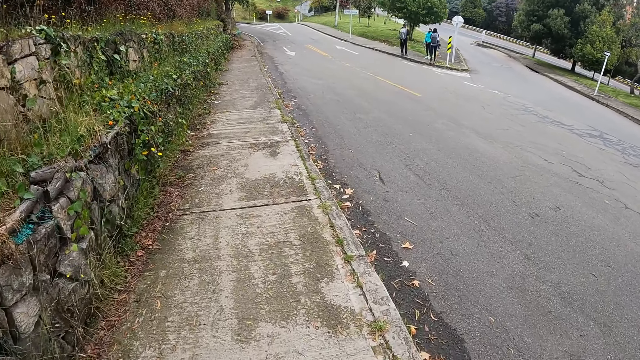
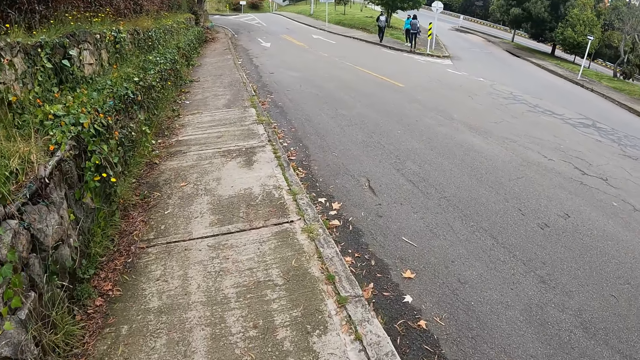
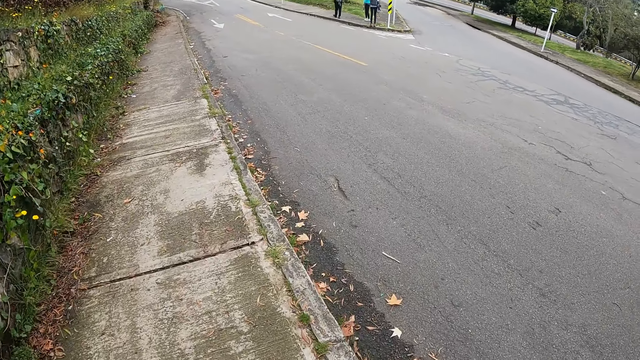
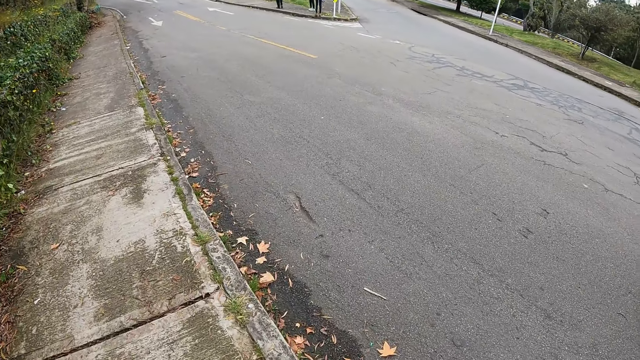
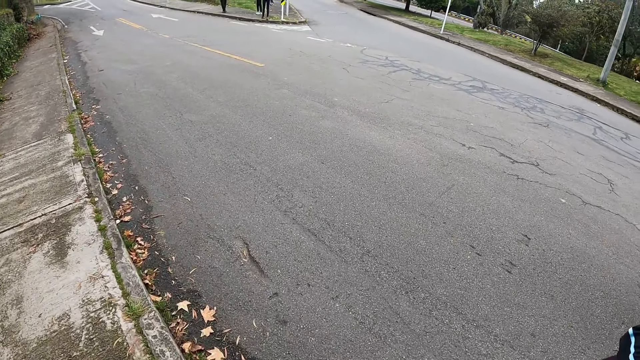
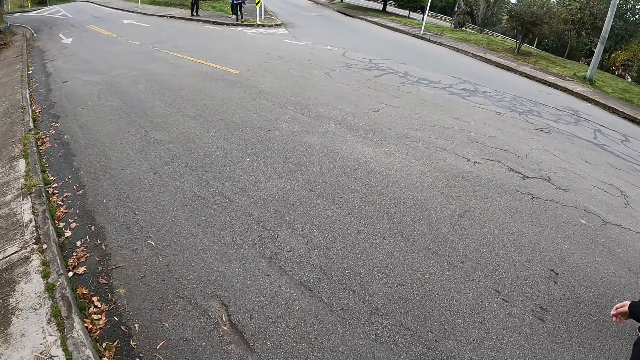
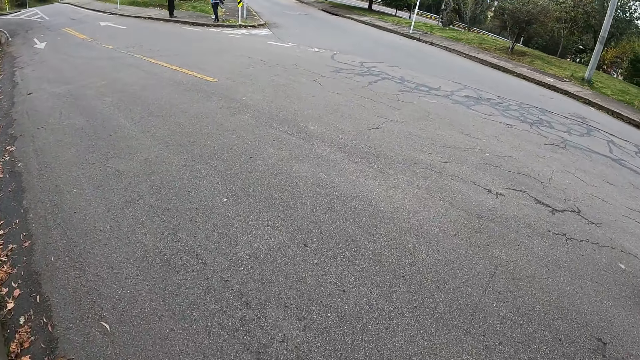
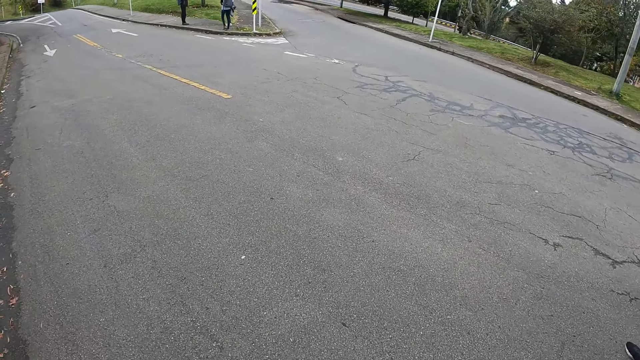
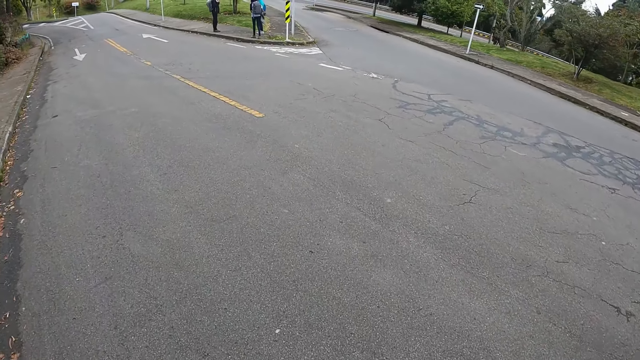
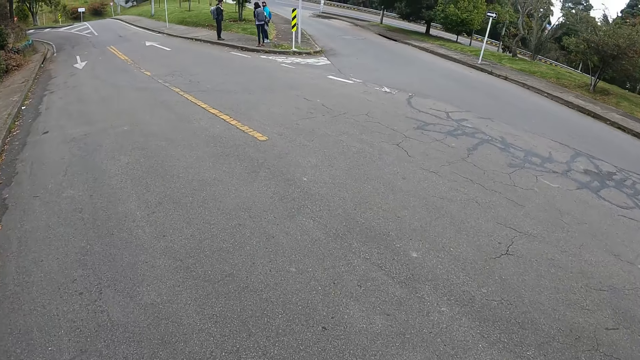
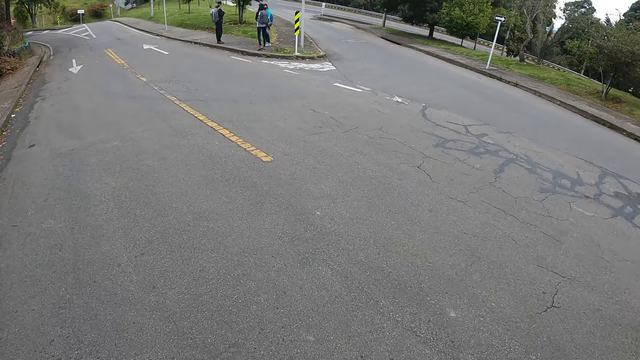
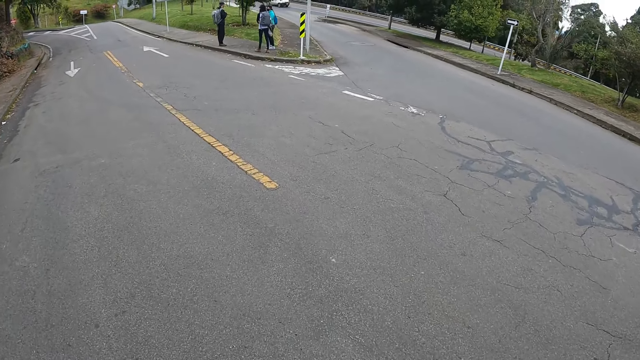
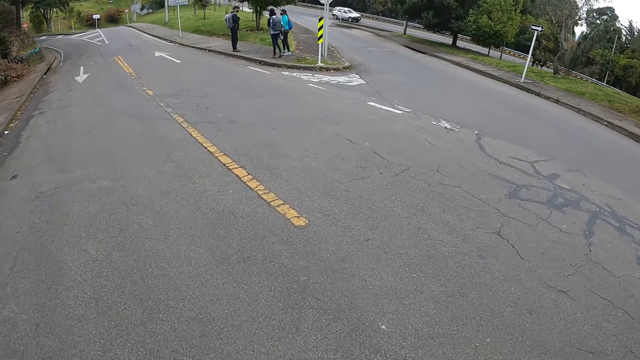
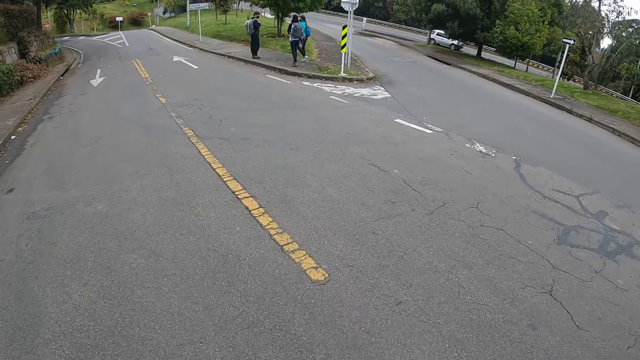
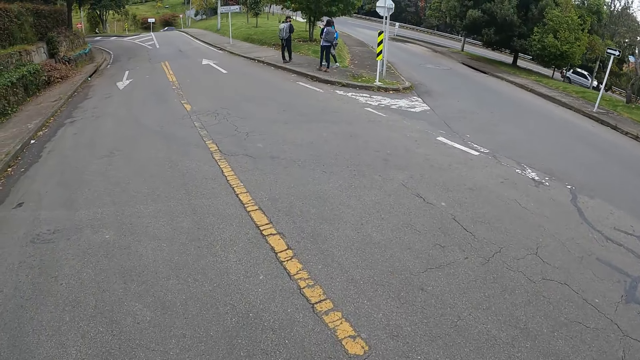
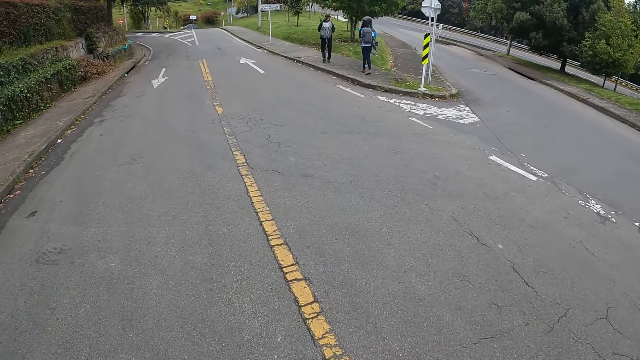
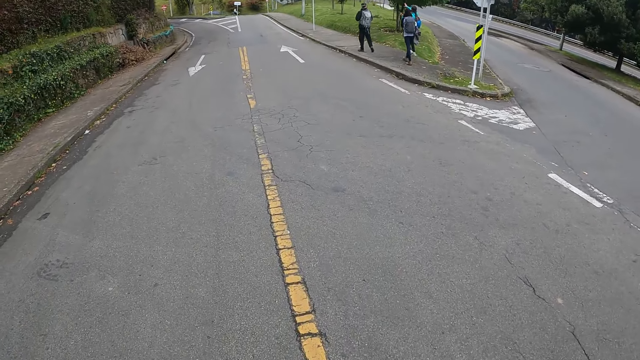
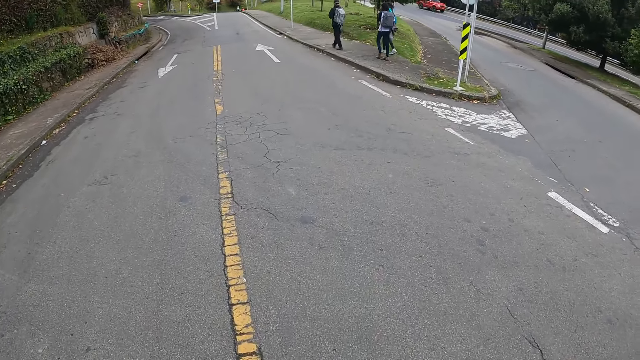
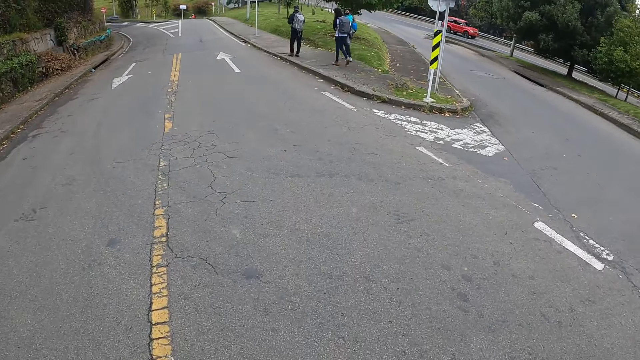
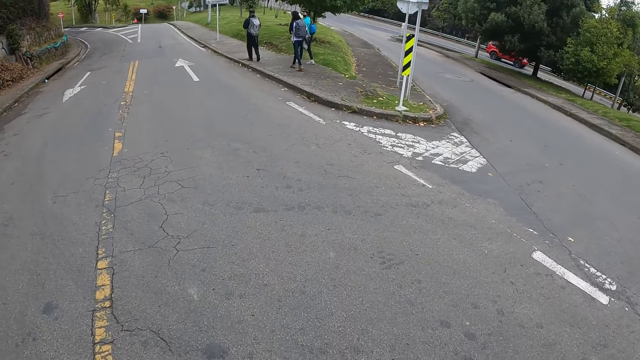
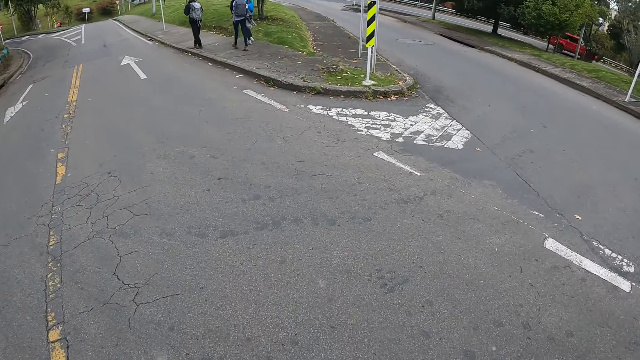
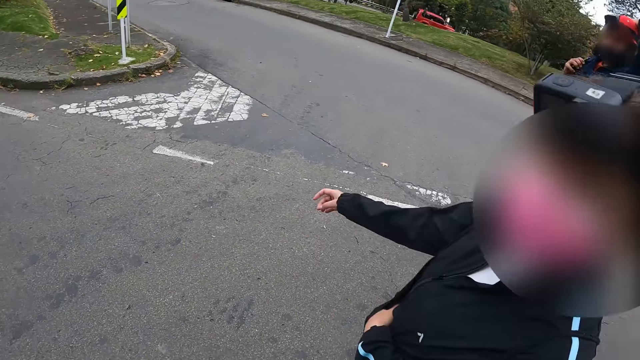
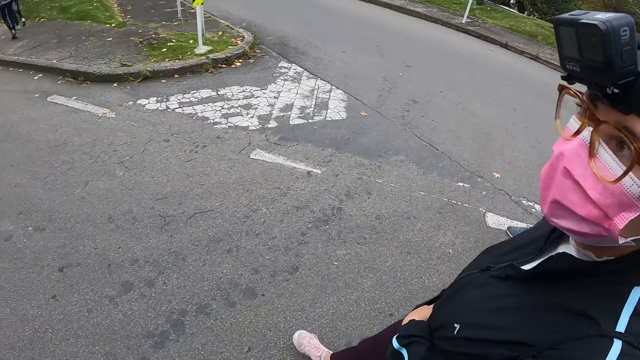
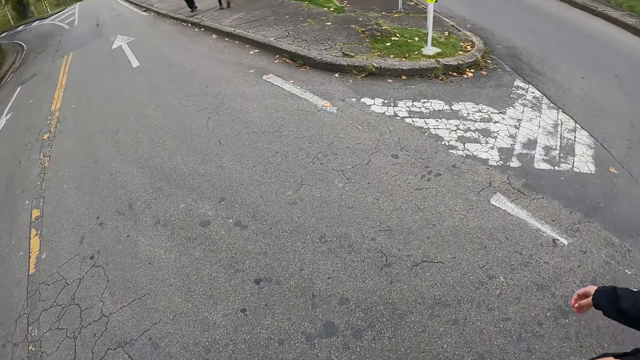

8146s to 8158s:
The camera wearer crosses to the other side of the road with a woman.

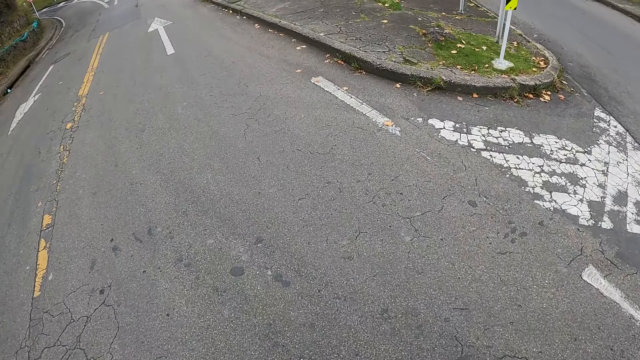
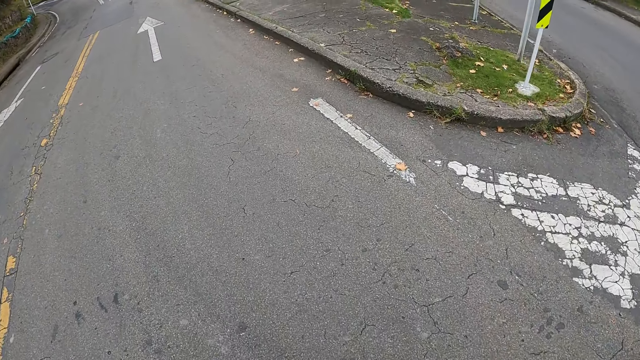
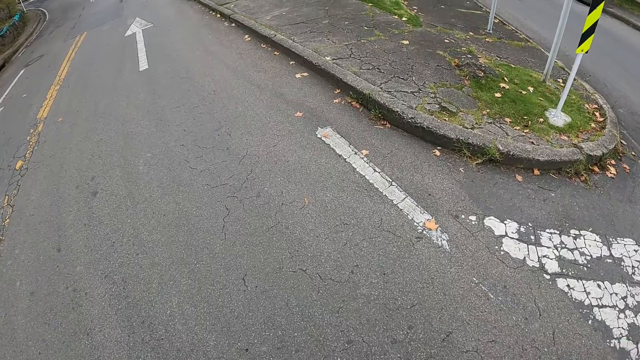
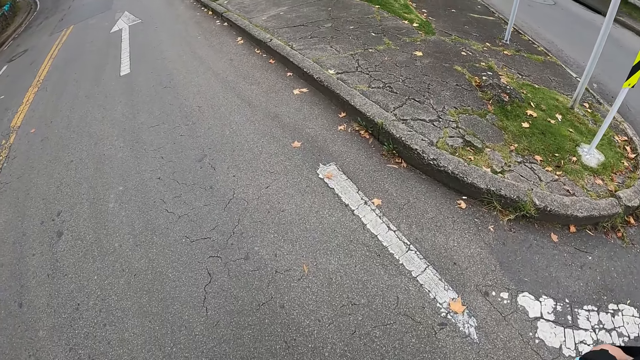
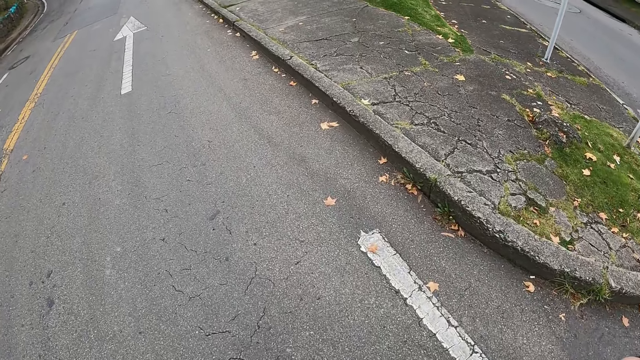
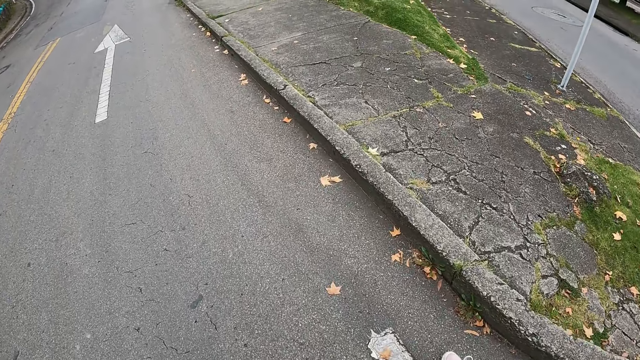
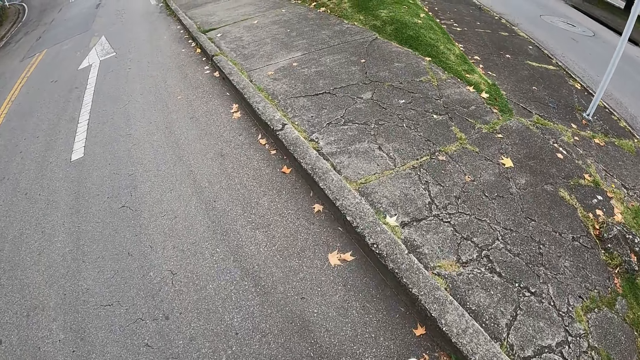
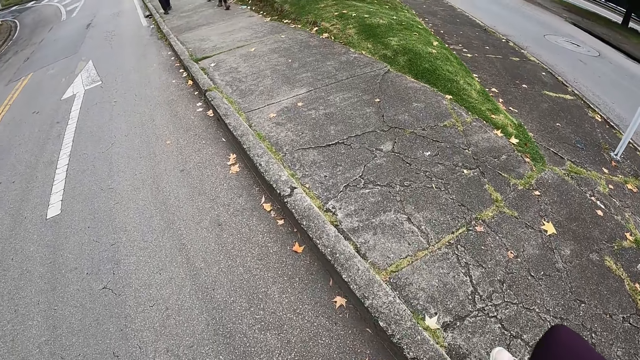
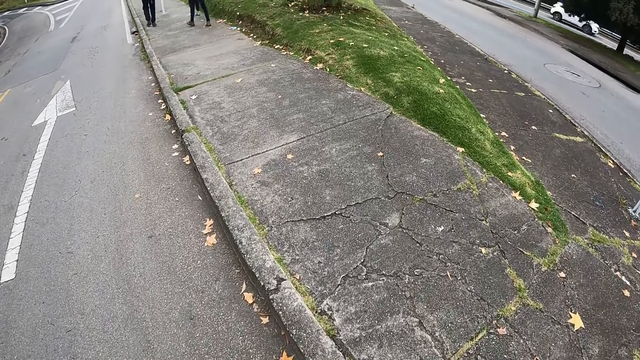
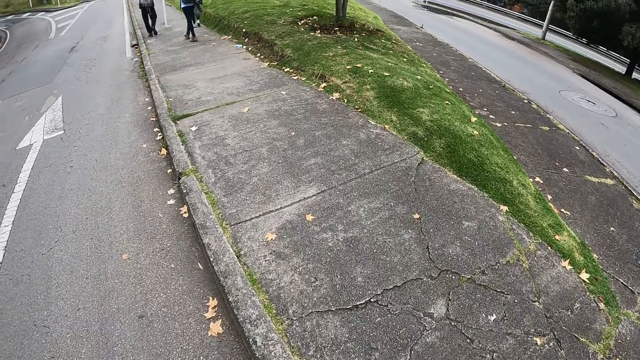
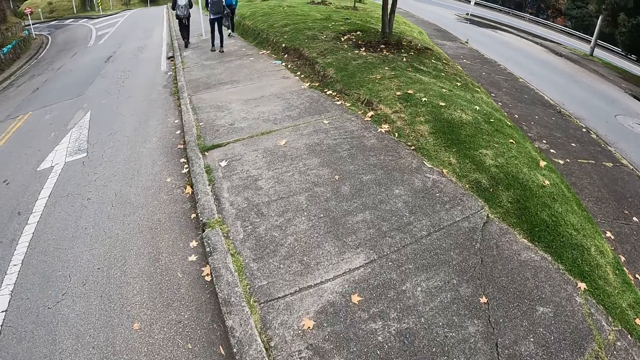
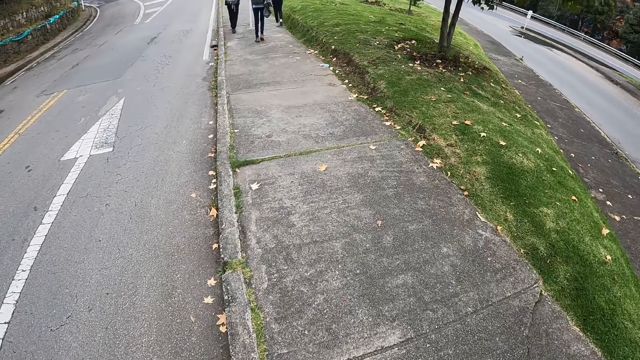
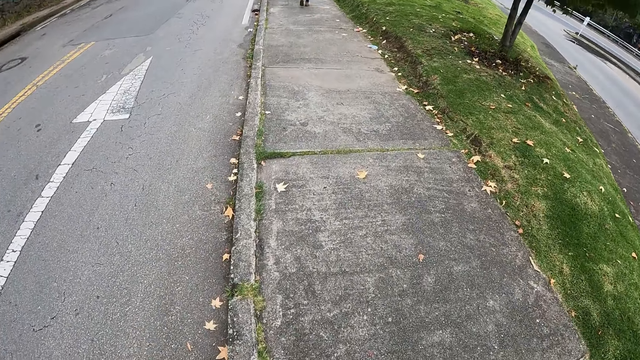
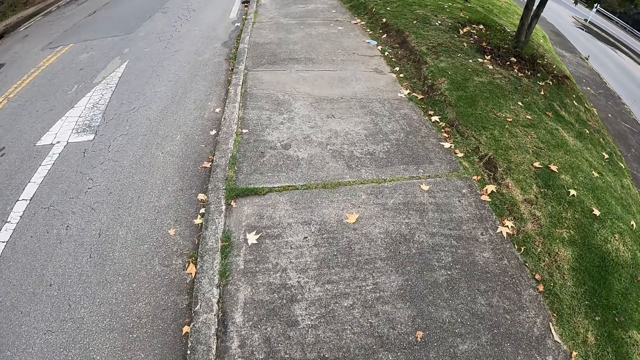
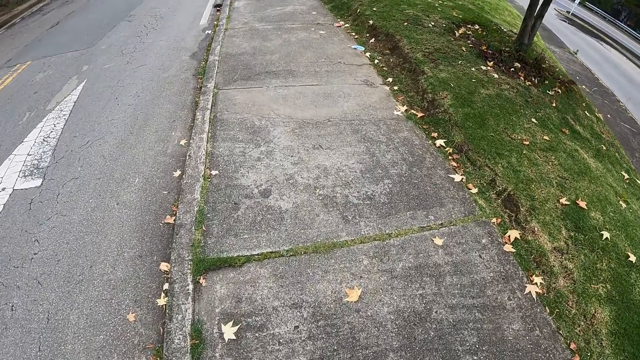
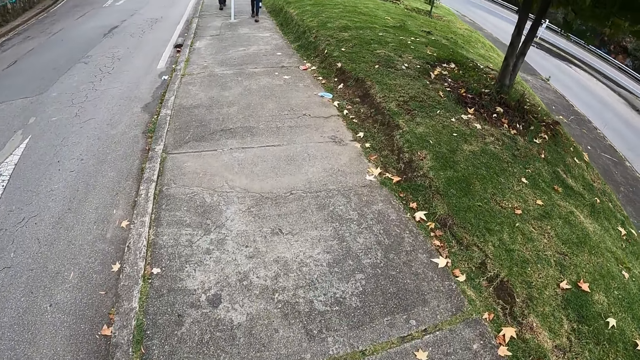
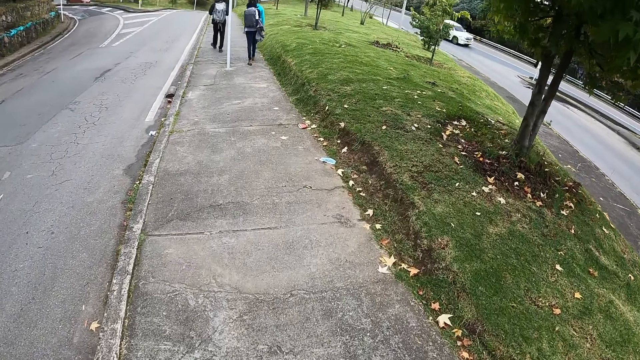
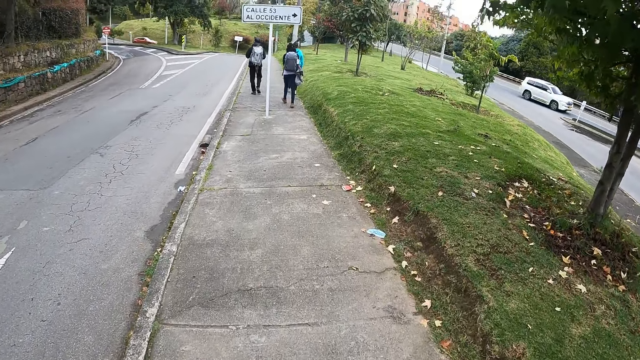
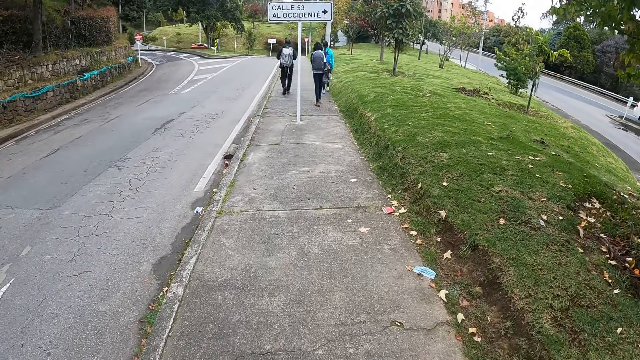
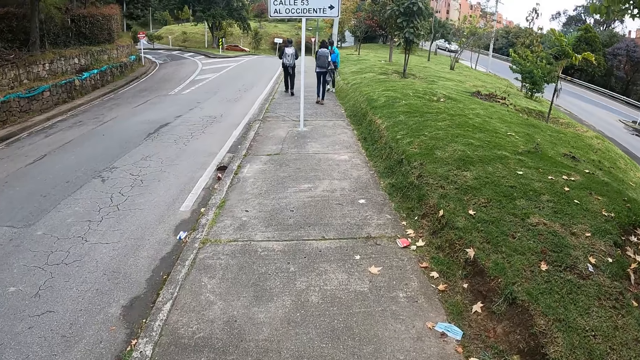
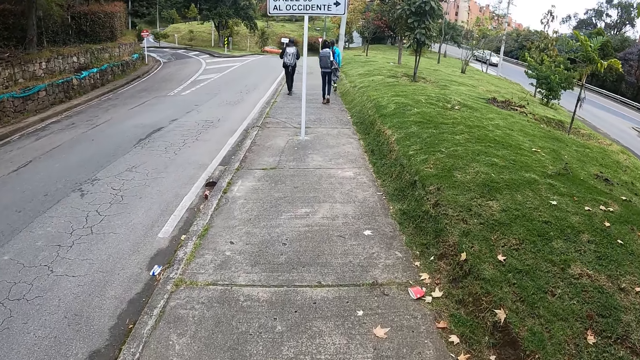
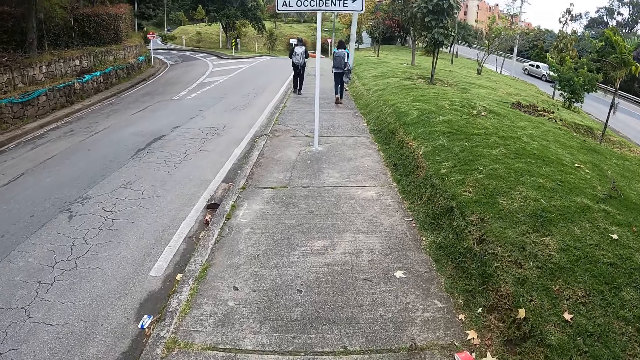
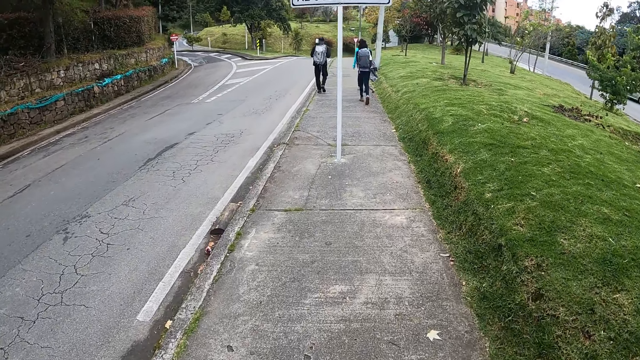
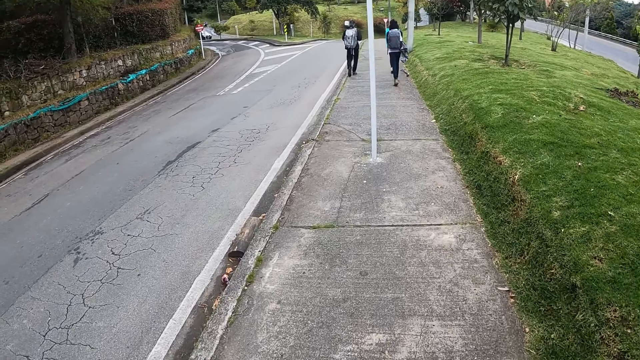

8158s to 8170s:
The camera wearer walks along the walkway with a woman.
